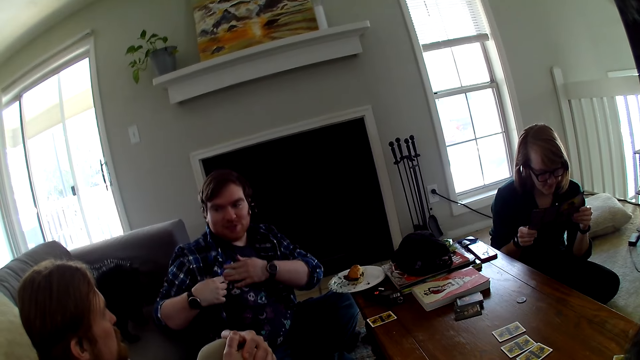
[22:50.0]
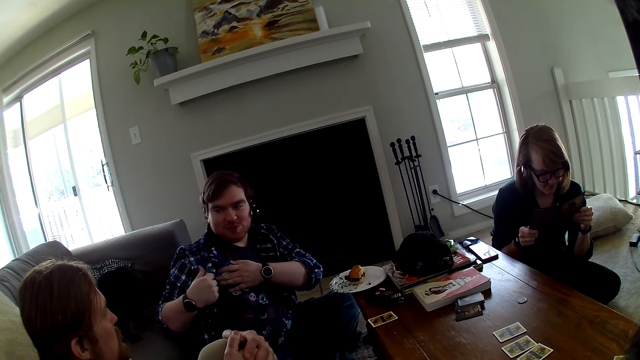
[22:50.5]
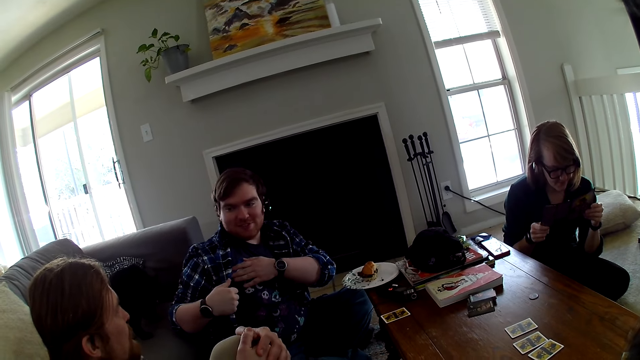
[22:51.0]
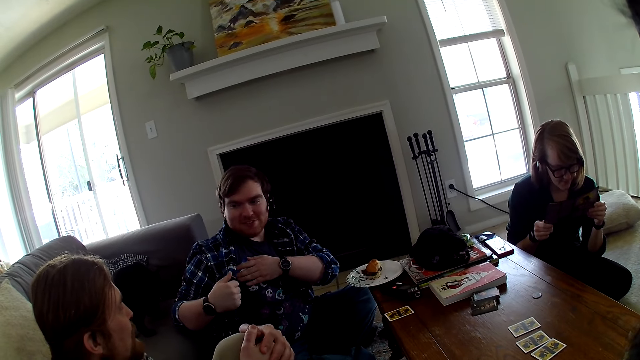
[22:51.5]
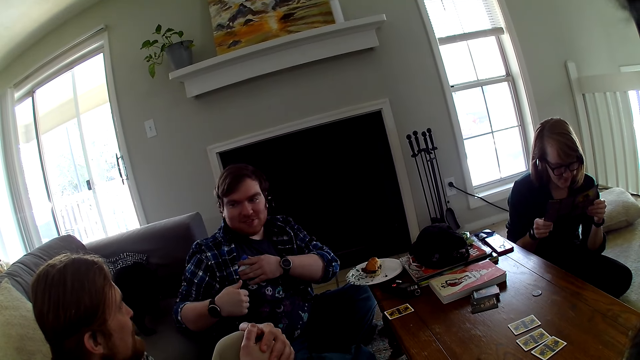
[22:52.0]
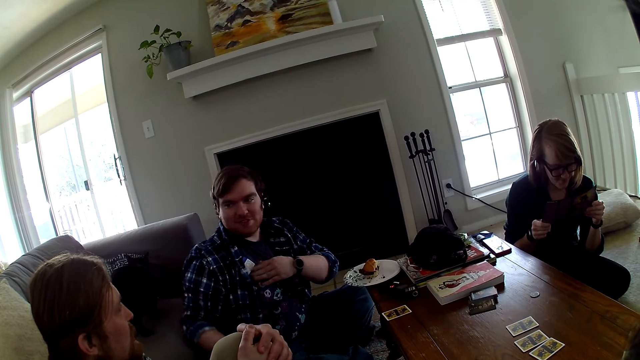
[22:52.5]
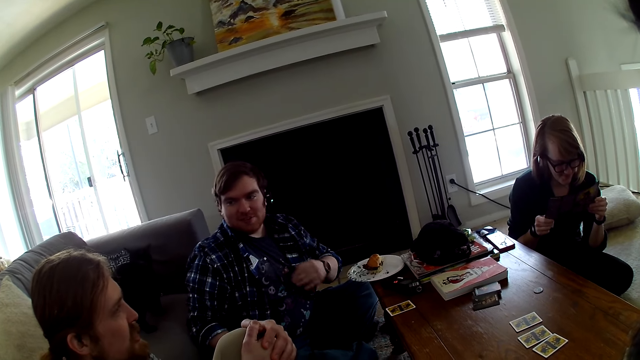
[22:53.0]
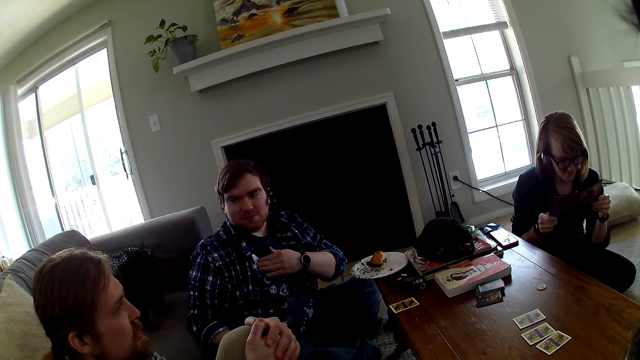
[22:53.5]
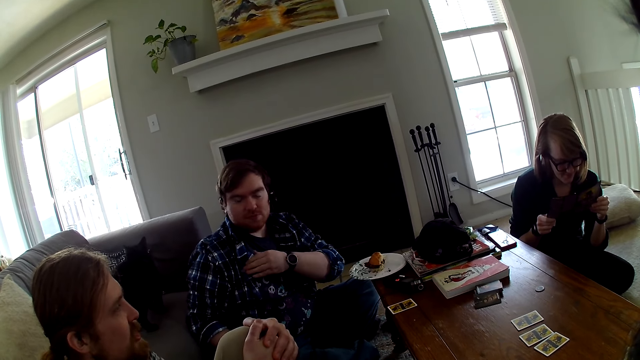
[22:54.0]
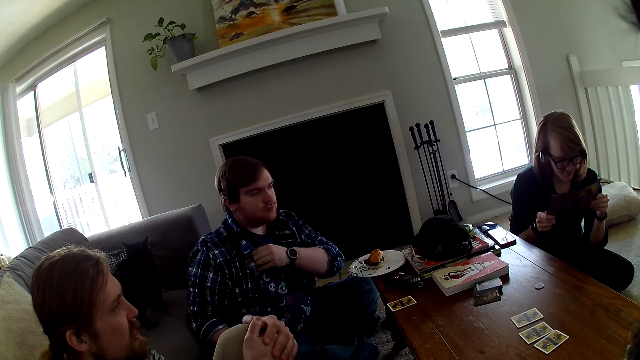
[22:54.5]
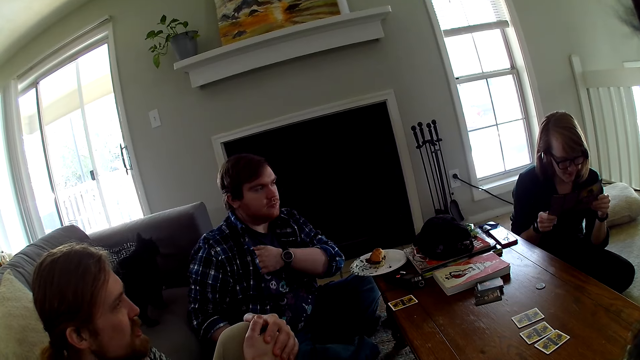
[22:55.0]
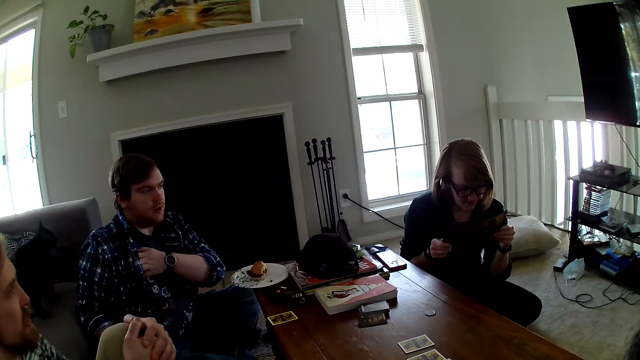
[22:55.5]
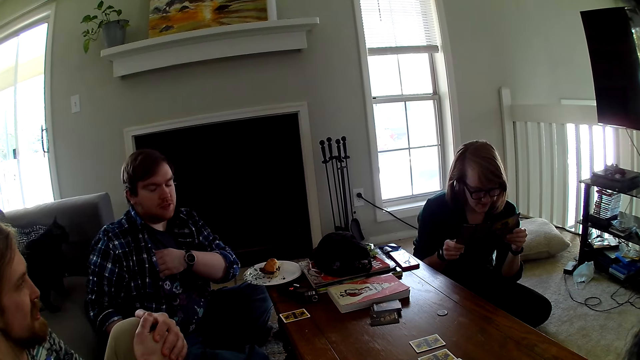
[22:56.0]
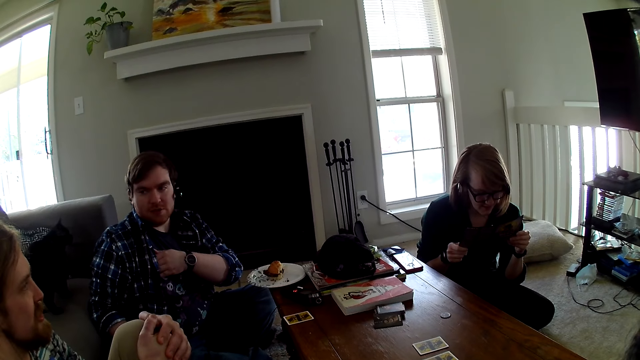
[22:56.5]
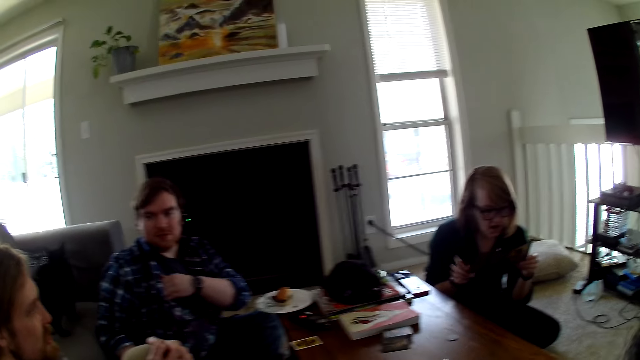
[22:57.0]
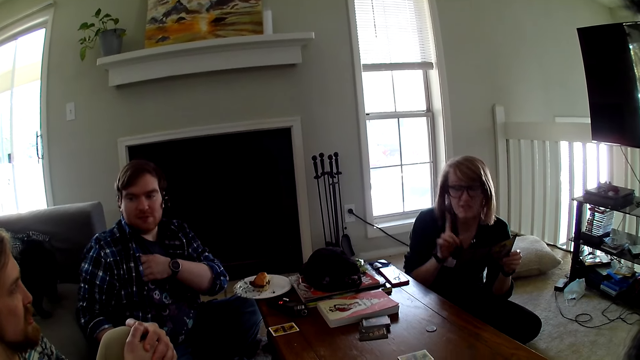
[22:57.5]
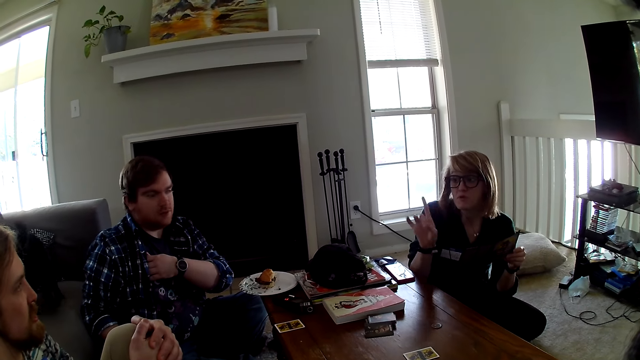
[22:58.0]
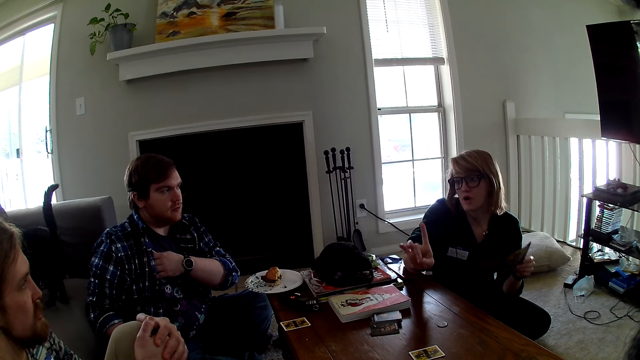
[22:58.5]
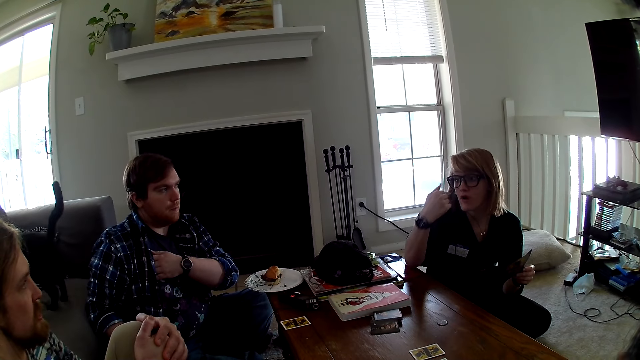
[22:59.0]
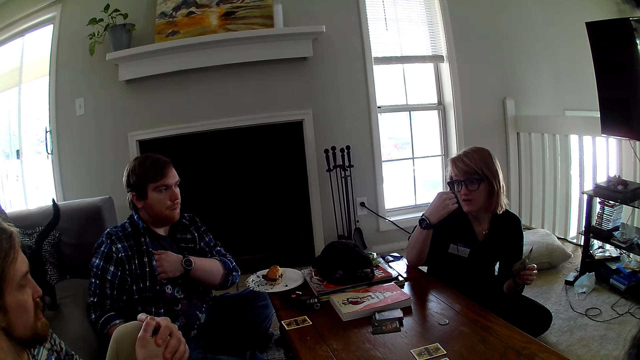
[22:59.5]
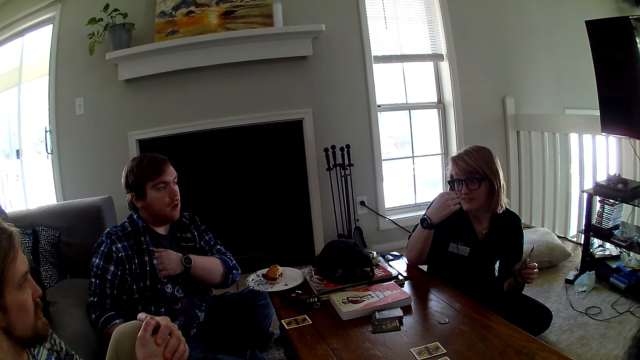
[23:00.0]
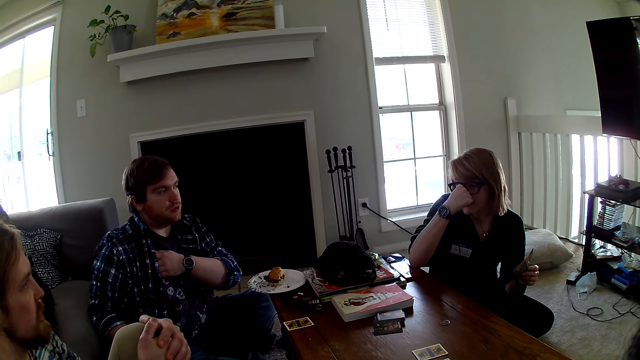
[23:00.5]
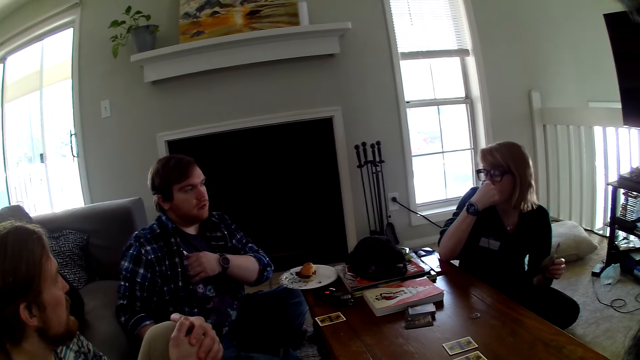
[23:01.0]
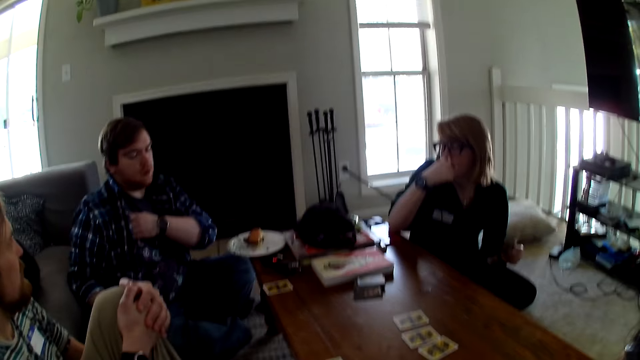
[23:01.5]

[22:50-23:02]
A man talks to another man. A woman talks to another person and the second man. A woman moves the hands.

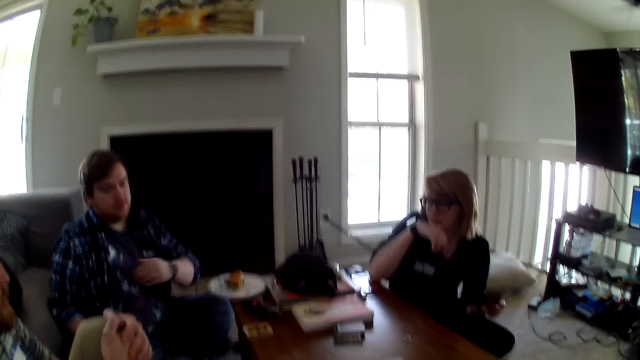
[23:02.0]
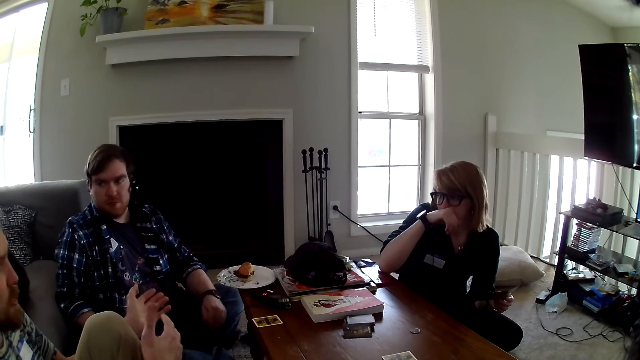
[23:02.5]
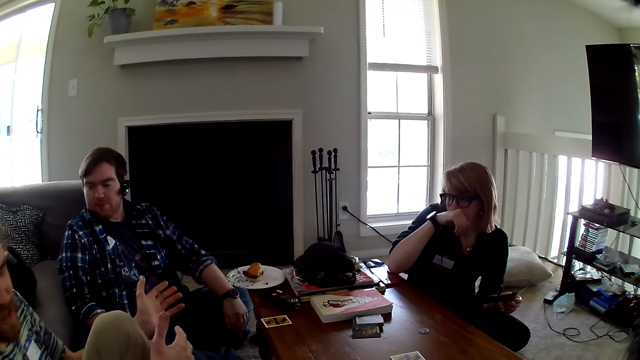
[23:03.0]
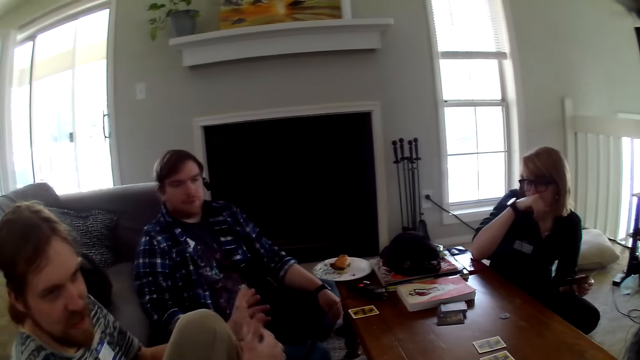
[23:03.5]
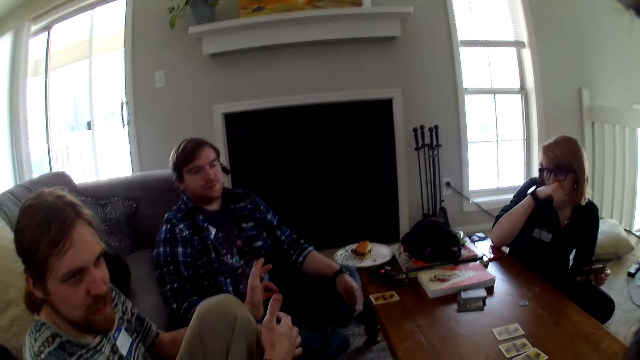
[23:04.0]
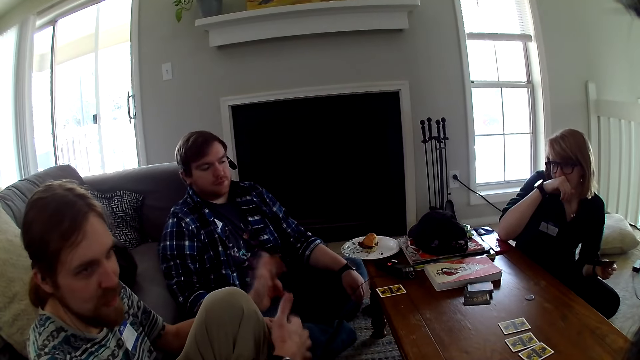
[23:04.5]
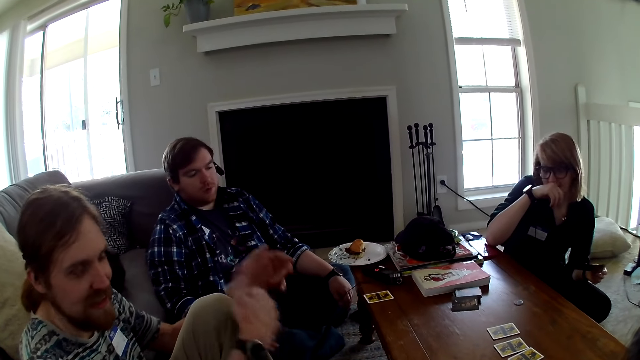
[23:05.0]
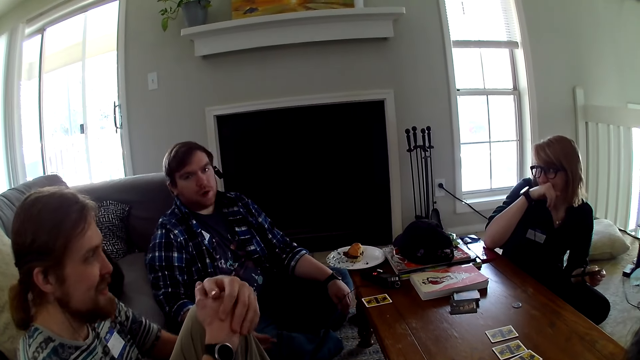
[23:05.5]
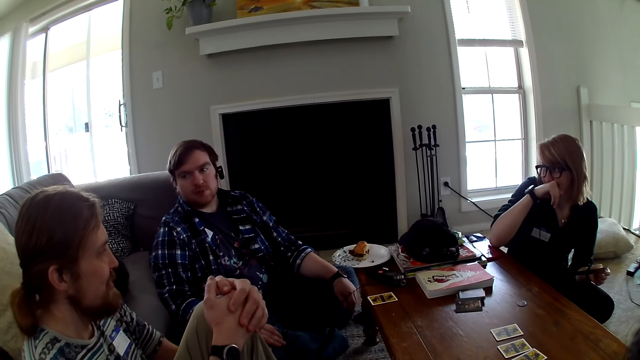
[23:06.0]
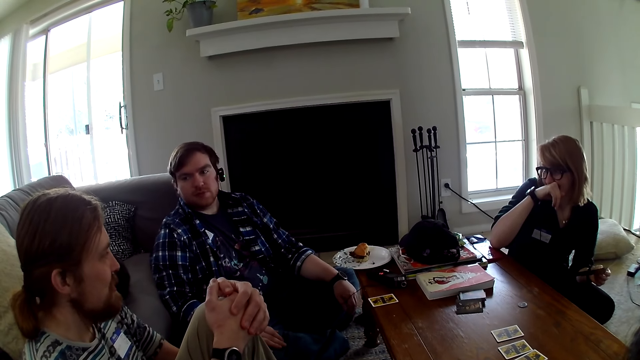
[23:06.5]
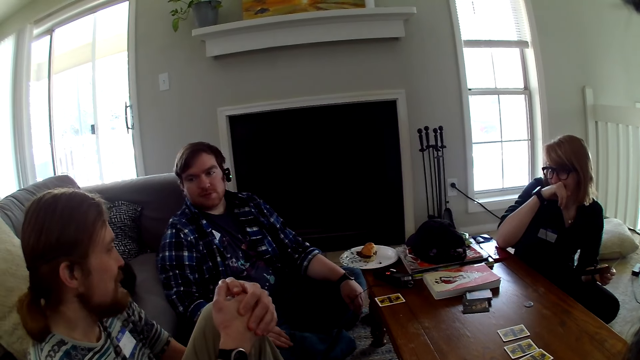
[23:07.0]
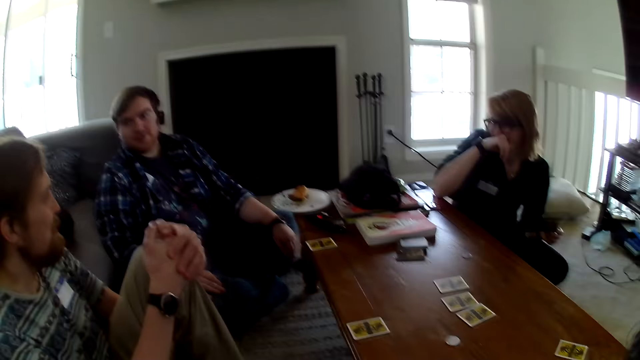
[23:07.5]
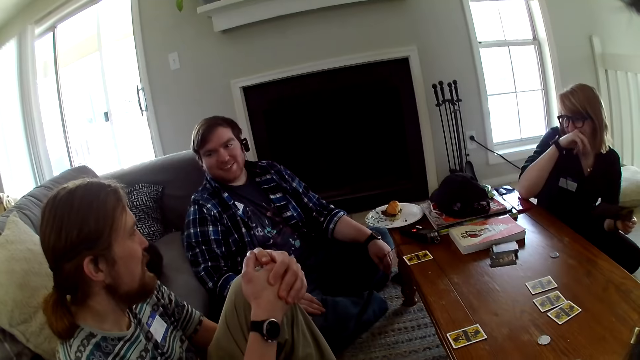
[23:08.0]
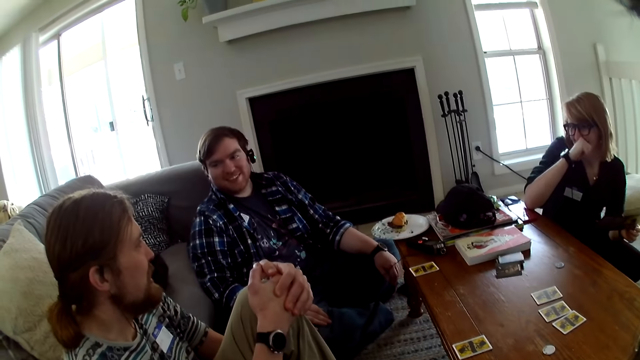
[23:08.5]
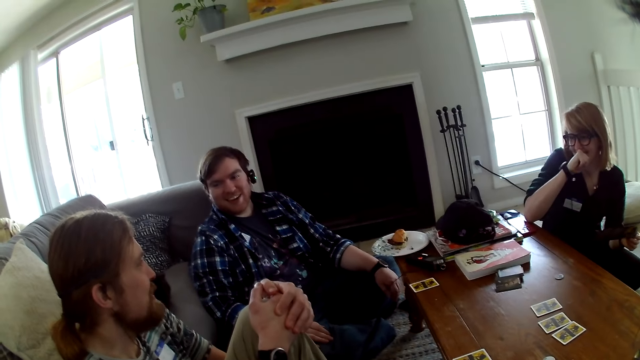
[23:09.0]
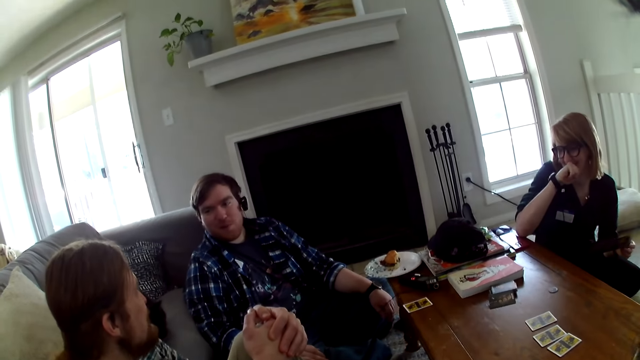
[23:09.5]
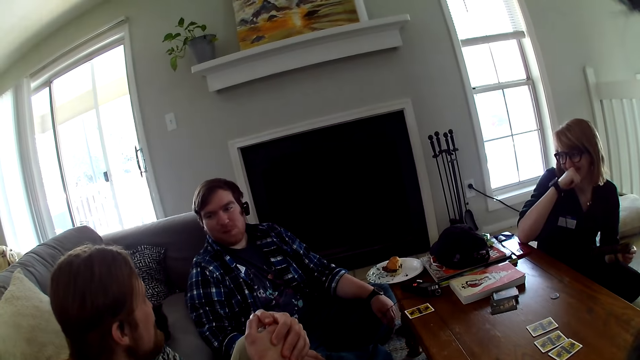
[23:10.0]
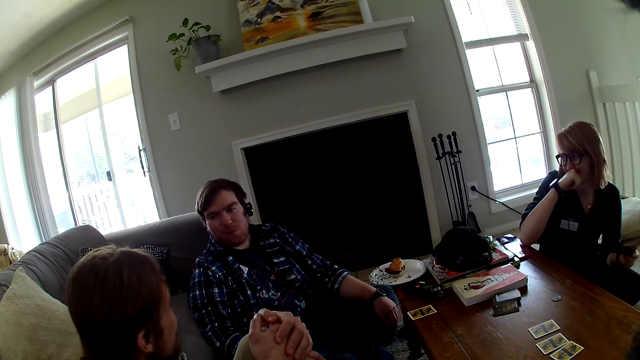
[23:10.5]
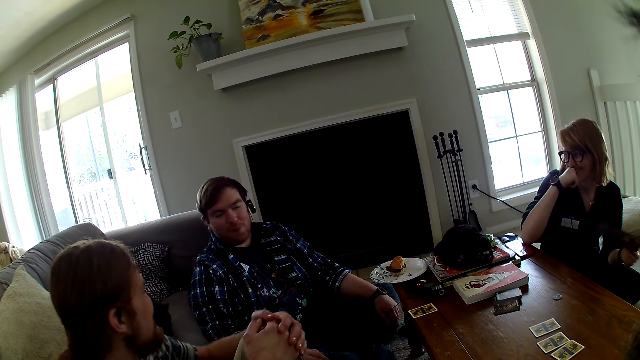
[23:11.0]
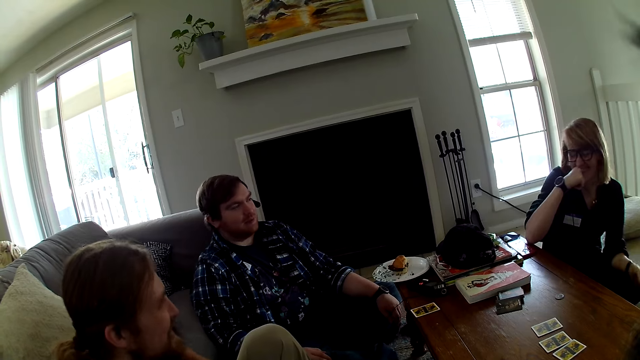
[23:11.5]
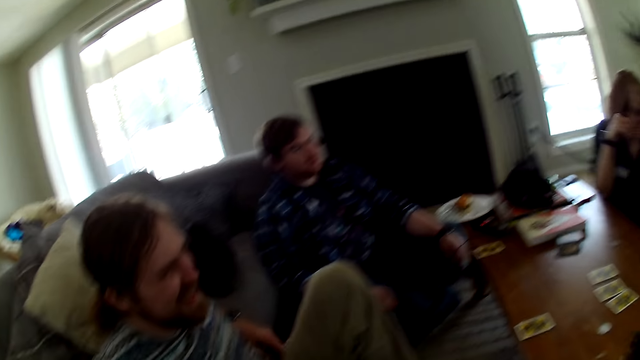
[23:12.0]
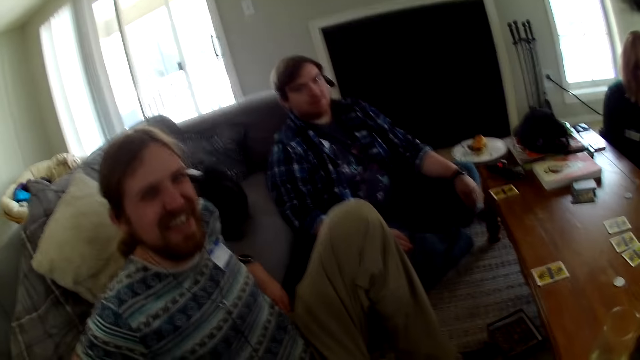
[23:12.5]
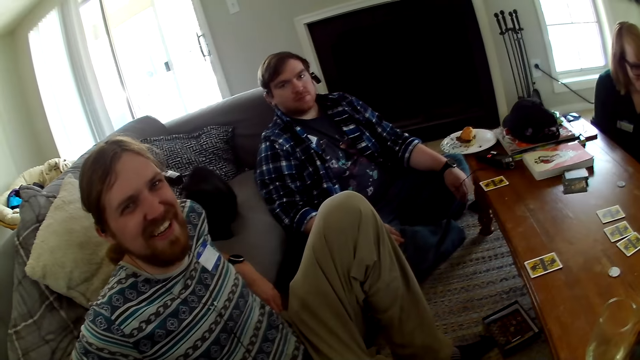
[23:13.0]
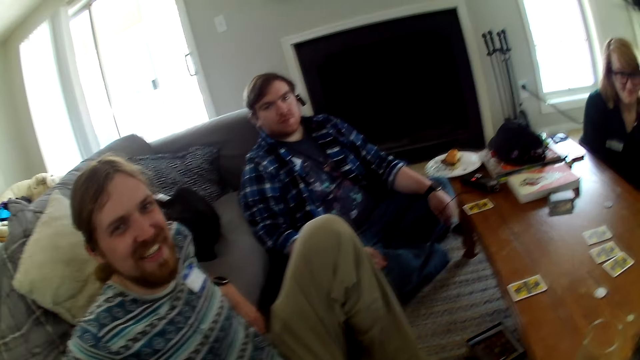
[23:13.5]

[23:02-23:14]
A man moves the hand. The camera wearer talks with a man.
